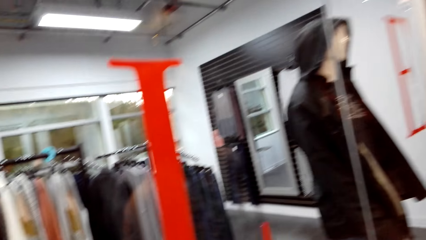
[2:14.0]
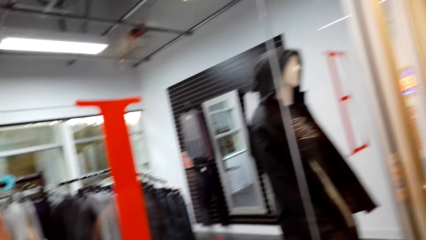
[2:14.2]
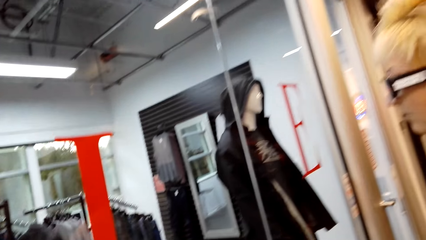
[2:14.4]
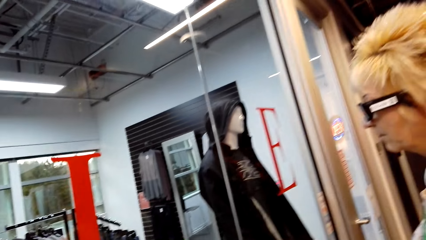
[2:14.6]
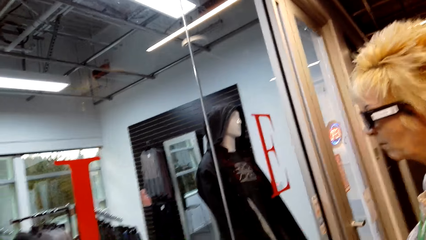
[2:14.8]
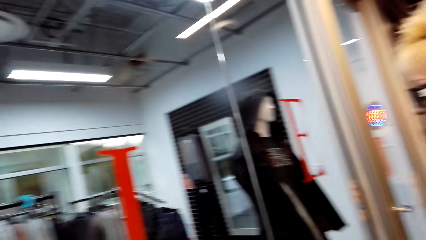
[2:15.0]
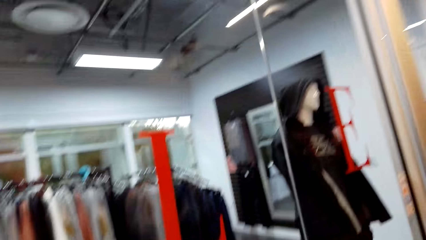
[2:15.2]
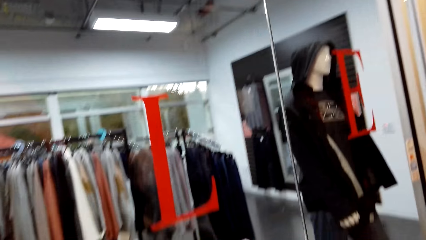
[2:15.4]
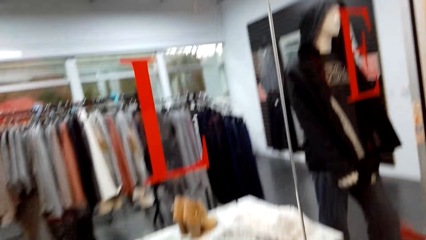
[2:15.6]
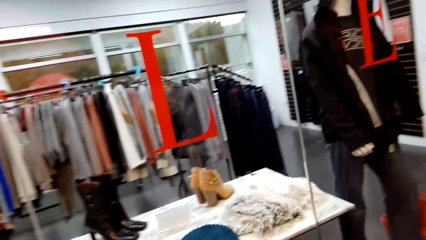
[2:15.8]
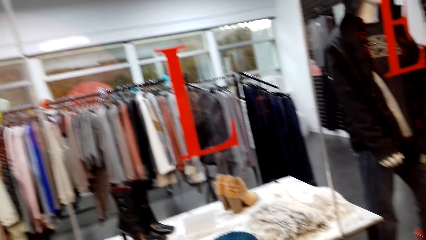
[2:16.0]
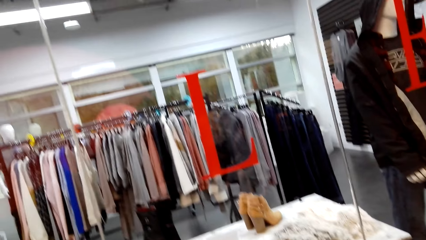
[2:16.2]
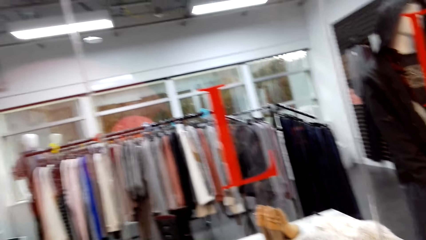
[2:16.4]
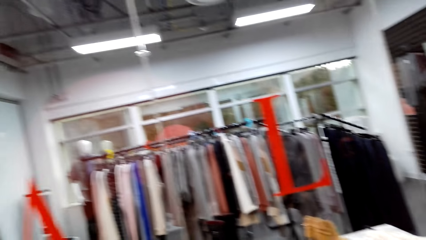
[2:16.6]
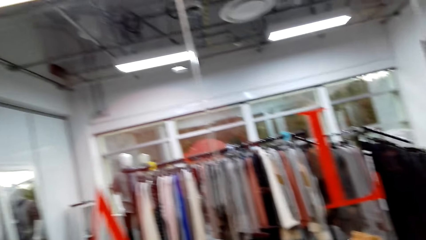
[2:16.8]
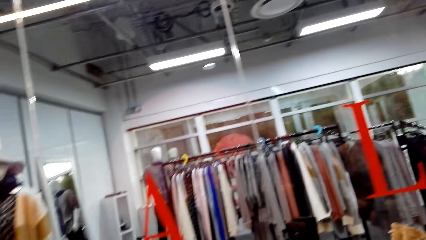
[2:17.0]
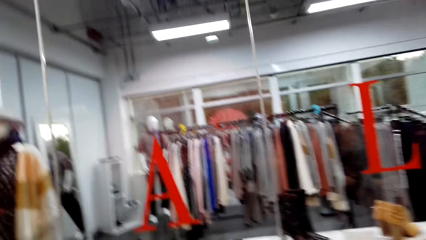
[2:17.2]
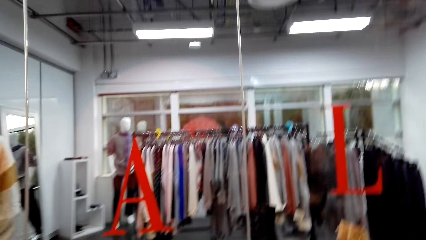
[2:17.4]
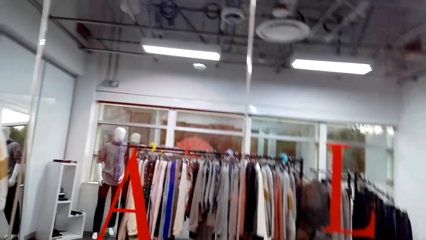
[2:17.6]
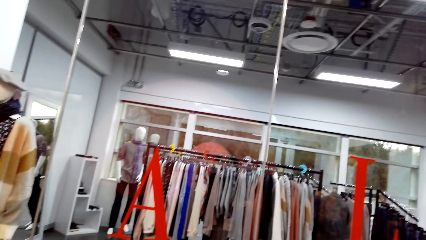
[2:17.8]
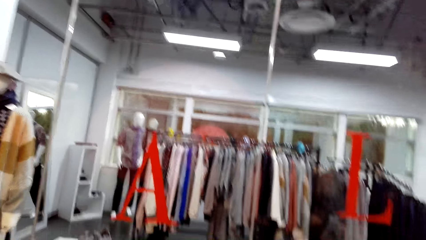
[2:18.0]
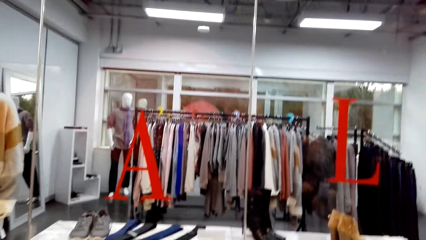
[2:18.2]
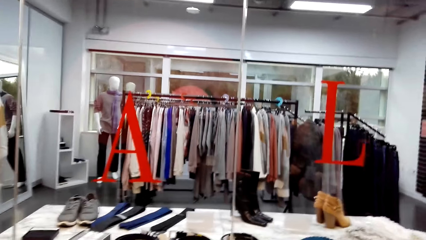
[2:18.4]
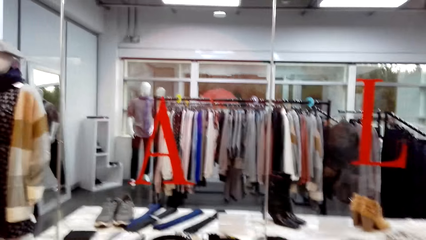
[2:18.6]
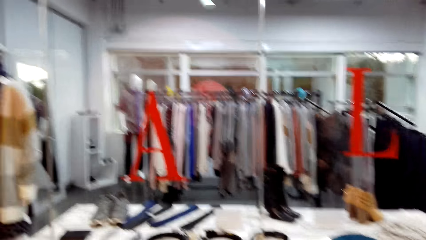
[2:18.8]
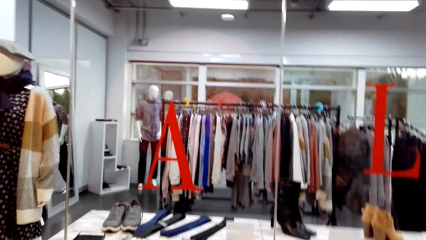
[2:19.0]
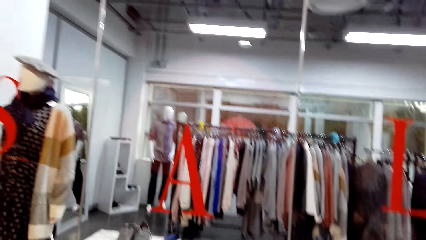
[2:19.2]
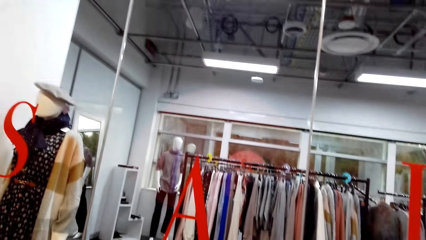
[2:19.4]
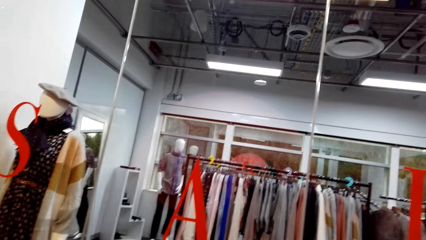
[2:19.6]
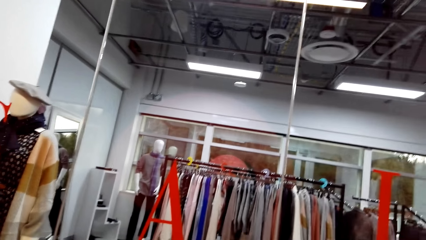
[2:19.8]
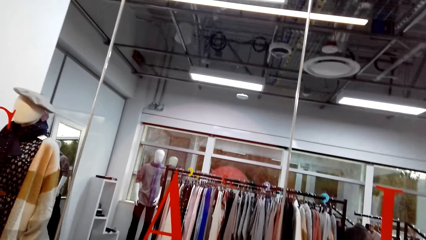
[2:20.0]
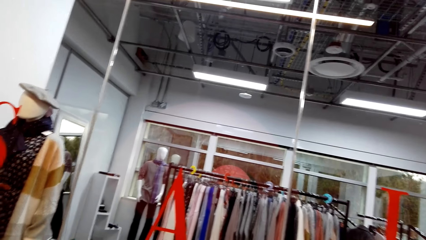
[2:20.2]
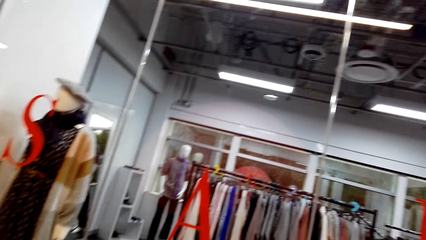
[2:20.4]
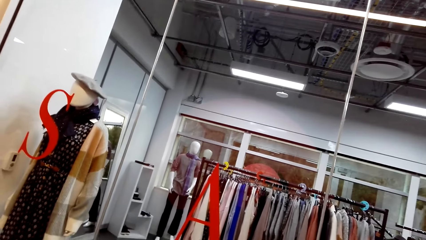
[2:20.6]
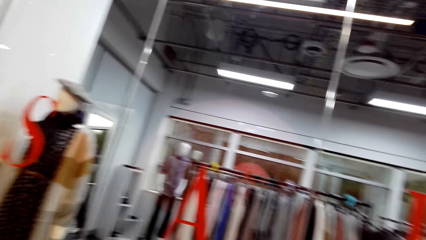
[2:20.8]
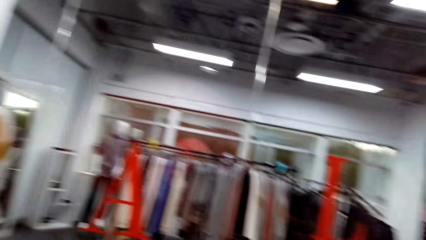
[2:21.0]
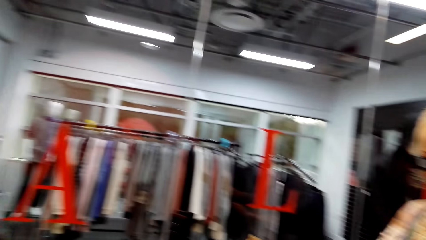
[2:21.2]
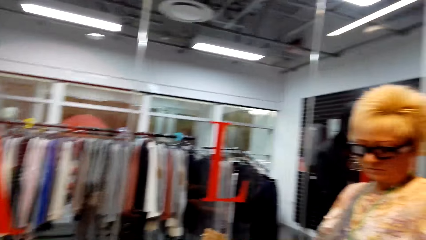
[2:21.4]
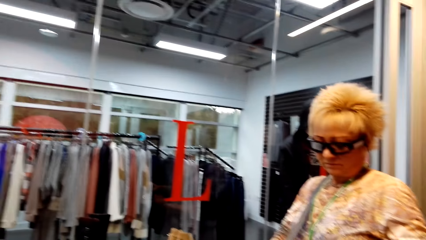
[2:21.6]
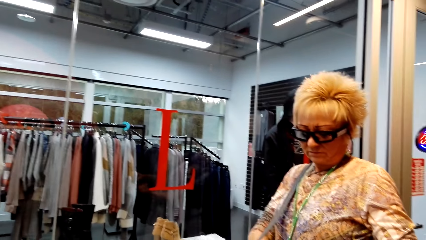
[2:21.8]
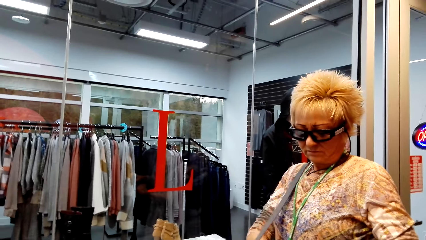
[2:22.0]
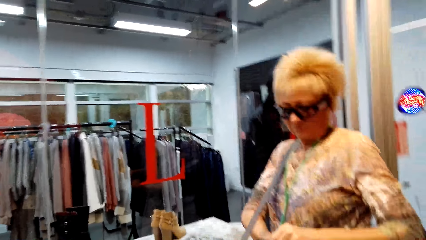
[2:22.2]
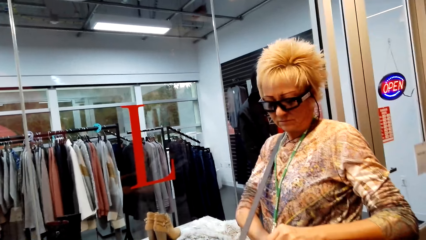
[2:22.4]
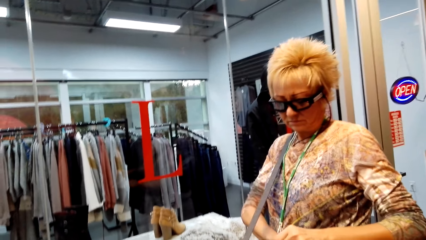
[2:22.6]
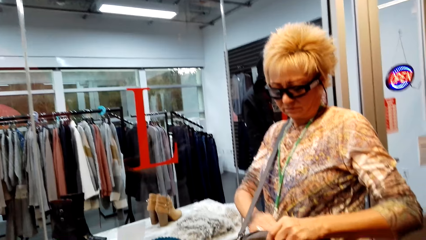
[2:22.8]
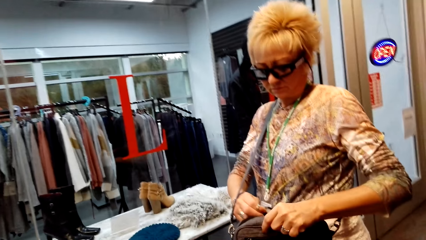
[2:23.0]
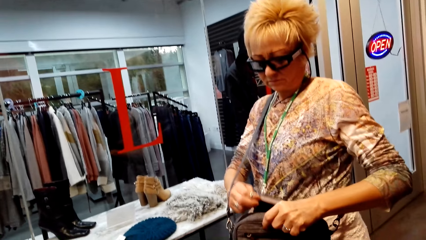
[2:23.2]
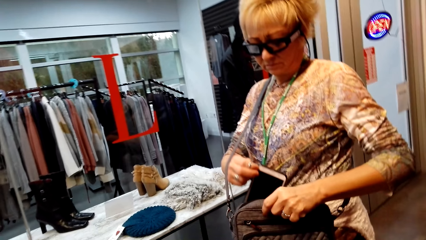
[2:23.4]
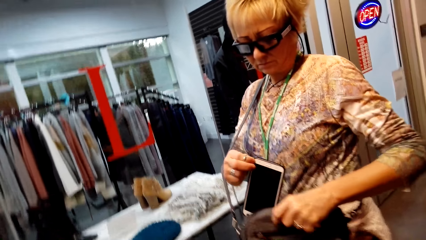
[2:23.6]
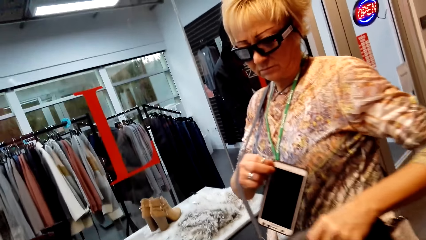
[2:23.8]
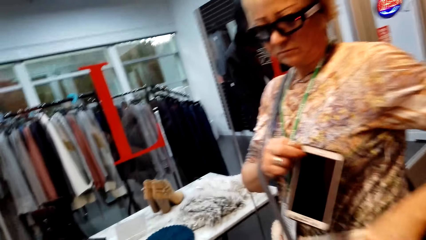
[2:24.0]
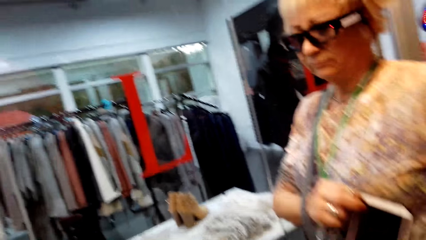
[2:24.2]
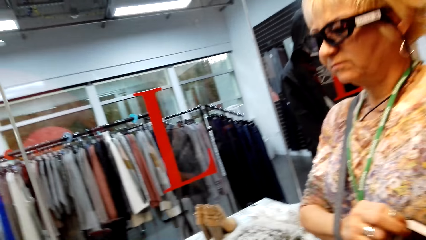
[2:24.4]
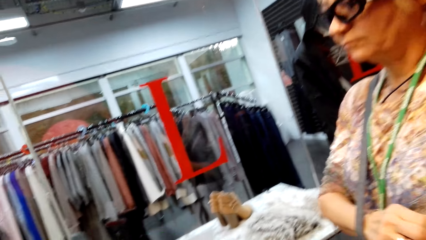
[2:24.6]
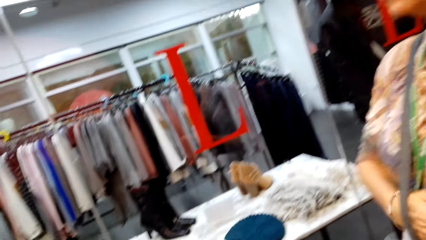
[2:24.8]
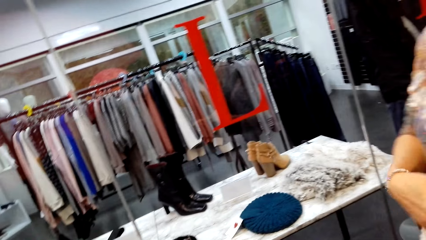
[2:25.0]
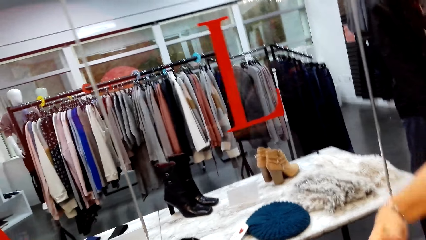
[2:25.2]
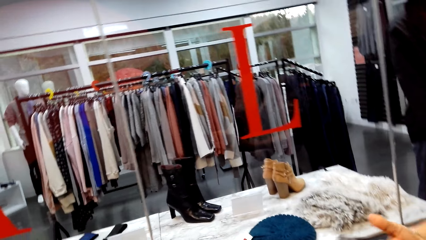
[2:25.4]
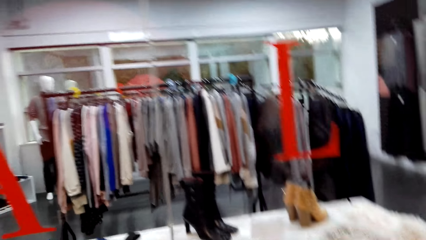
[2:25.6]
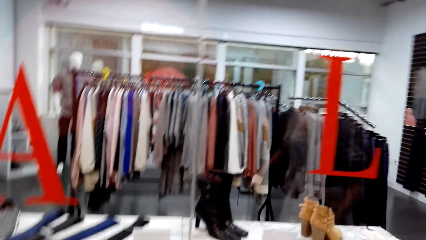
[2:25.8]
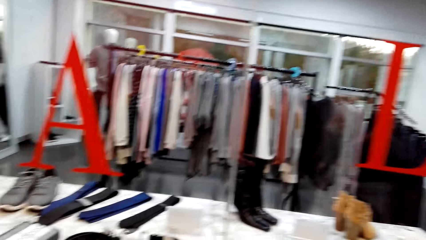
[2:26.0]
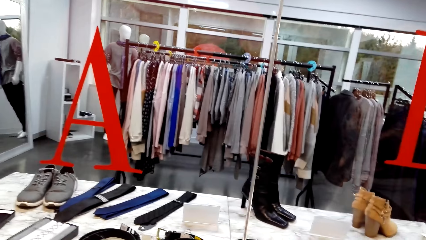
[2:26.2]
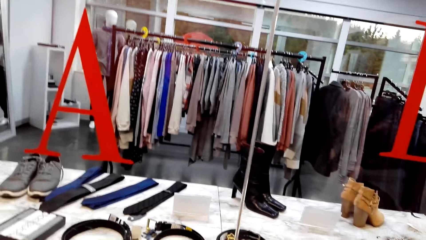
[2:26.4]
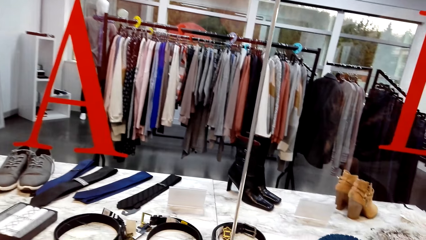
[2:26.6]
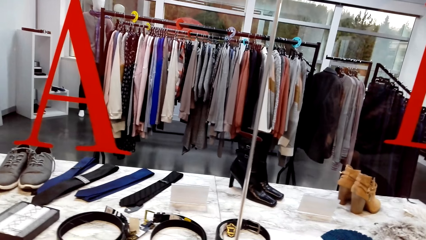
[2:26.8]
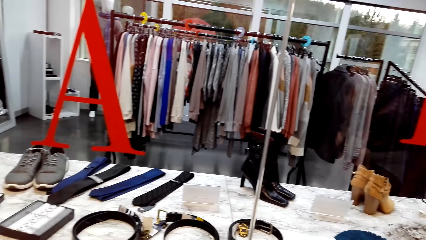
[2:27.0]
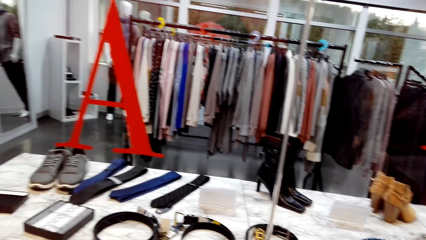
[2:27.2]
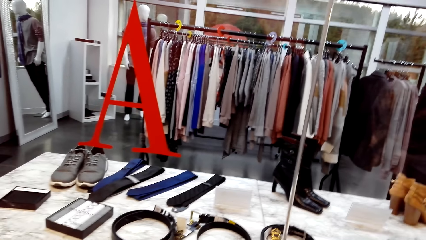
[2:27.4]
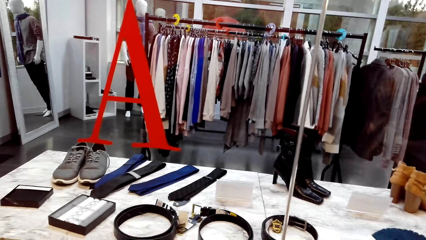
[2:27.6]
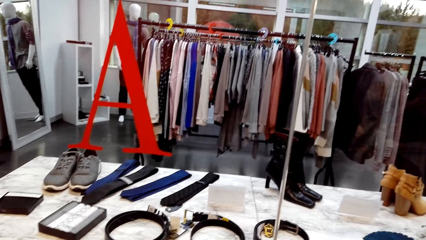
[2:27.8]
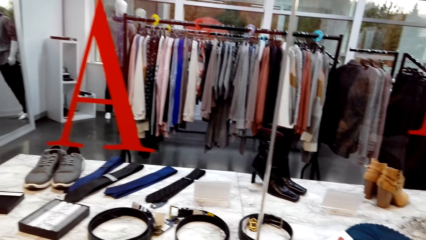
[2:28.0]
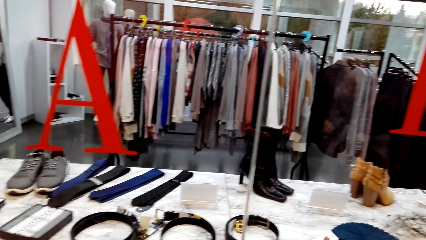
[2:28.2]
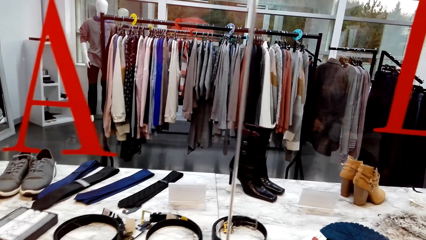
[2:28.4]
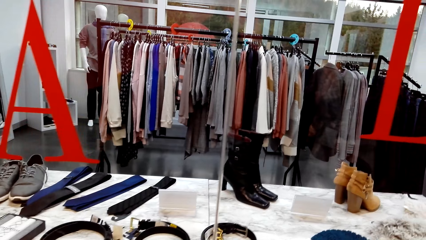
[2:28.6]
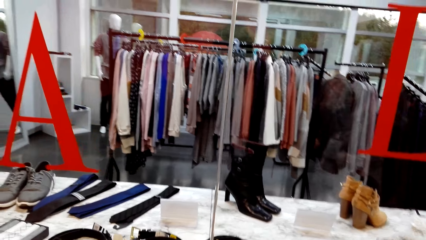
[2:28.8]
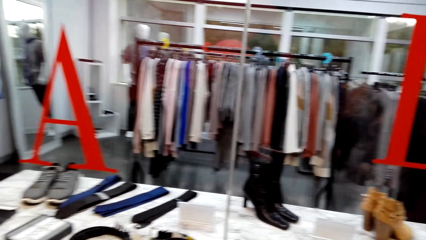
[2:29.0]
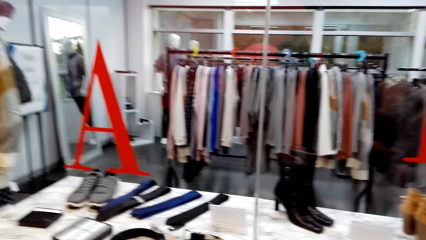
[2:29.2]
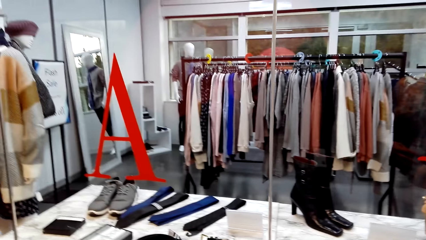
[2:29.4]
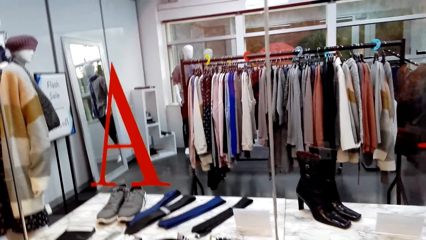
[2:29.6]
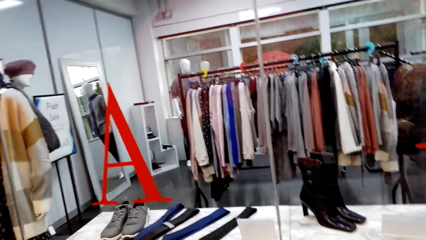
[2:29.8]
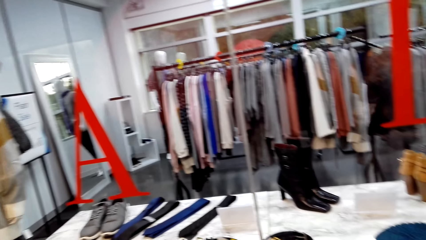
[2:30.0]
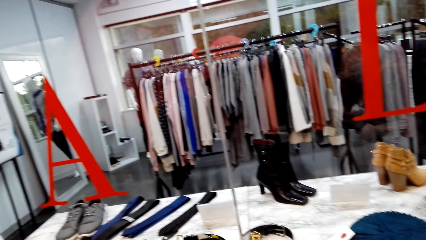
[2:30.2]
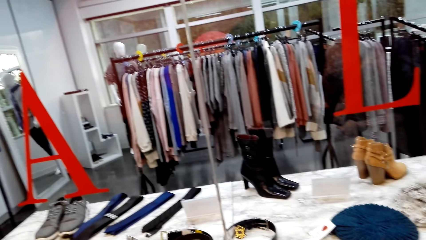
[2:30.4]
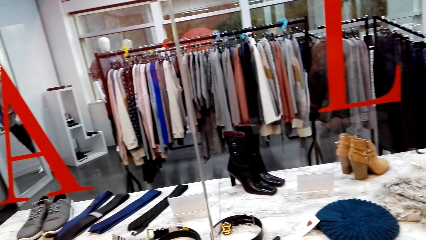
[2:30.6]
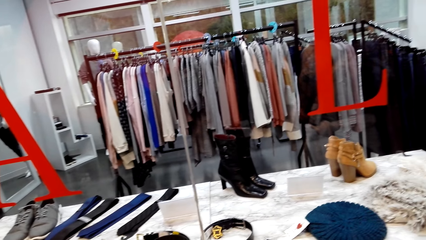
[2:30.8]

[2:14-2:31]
The camera wearer looks around. A lady interacts with the camera wearer. The lady picks a phone from a bag. The camera wearer looks around. They stare through a window.
